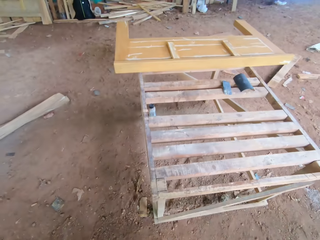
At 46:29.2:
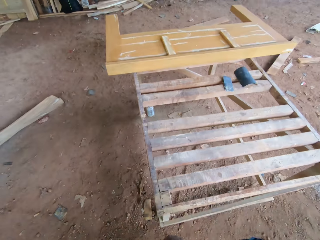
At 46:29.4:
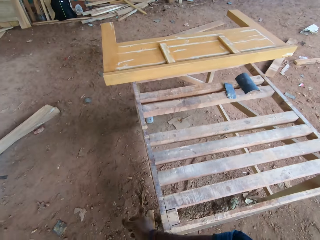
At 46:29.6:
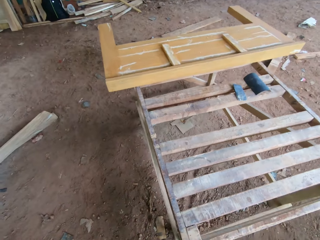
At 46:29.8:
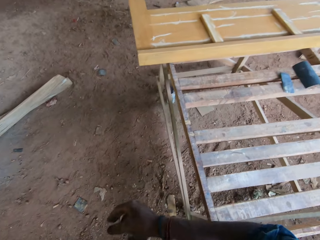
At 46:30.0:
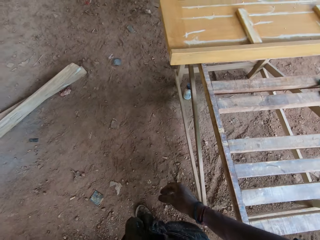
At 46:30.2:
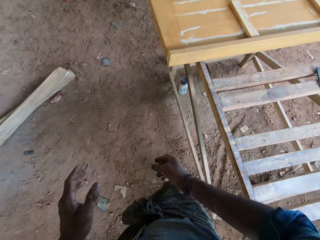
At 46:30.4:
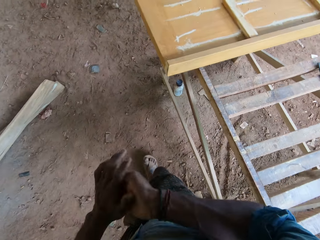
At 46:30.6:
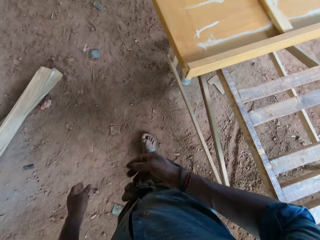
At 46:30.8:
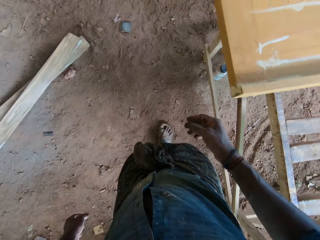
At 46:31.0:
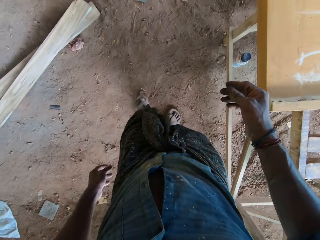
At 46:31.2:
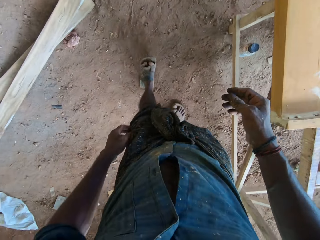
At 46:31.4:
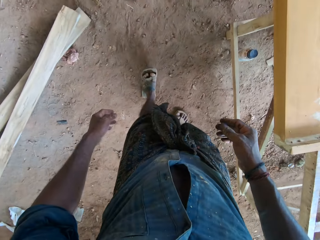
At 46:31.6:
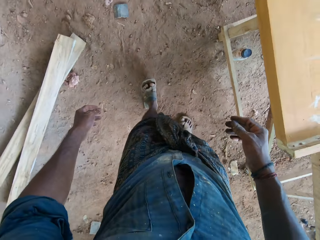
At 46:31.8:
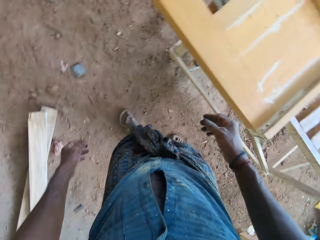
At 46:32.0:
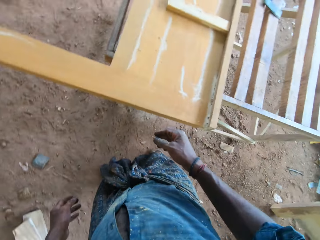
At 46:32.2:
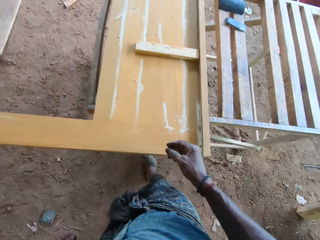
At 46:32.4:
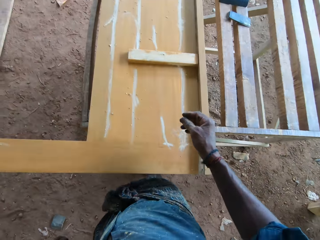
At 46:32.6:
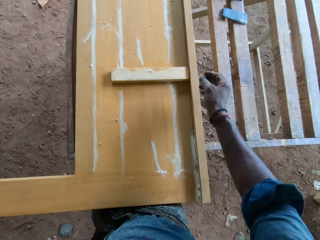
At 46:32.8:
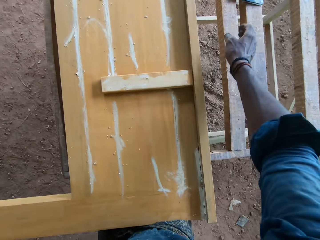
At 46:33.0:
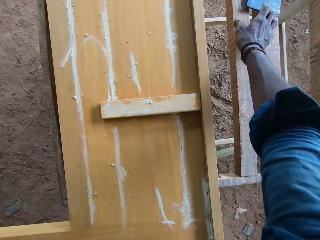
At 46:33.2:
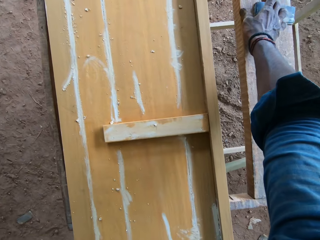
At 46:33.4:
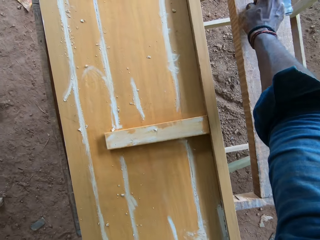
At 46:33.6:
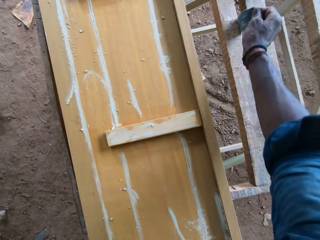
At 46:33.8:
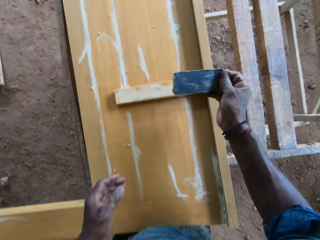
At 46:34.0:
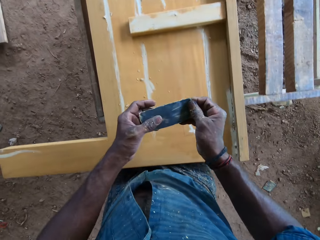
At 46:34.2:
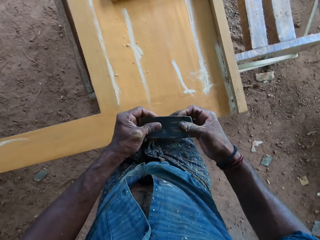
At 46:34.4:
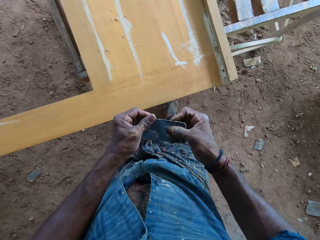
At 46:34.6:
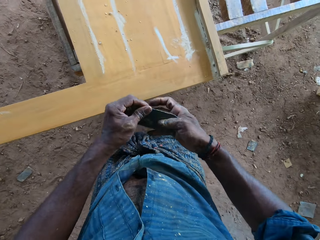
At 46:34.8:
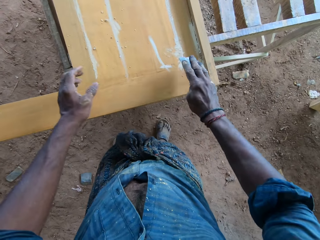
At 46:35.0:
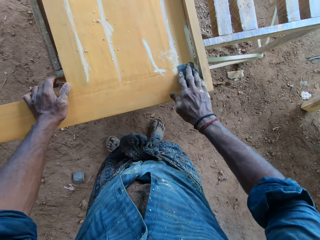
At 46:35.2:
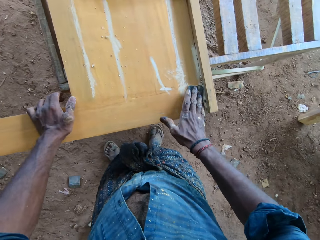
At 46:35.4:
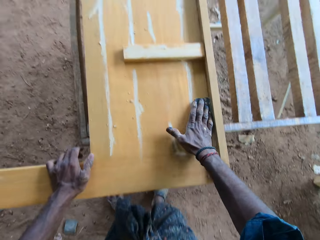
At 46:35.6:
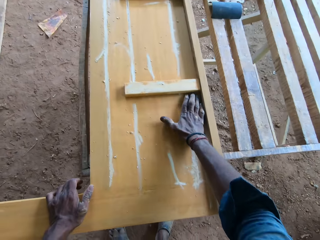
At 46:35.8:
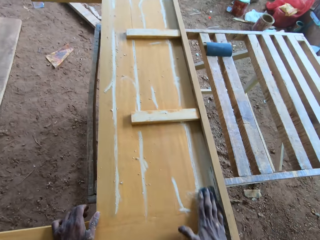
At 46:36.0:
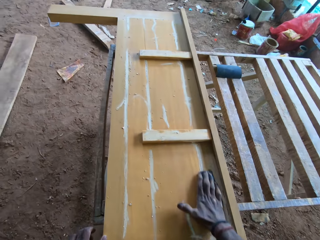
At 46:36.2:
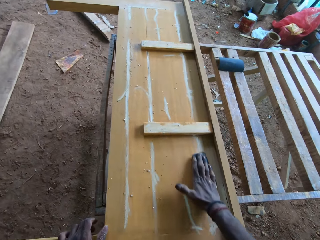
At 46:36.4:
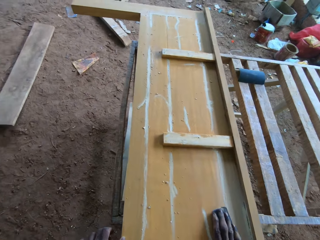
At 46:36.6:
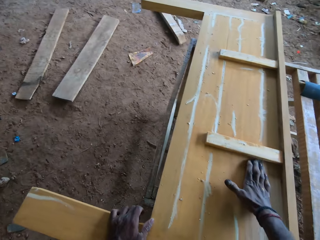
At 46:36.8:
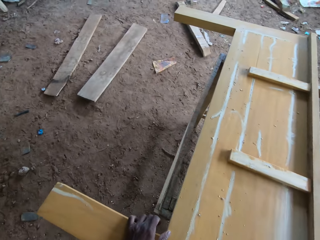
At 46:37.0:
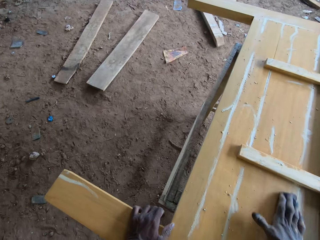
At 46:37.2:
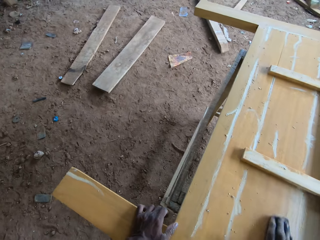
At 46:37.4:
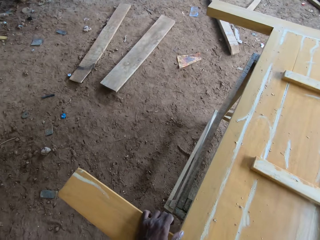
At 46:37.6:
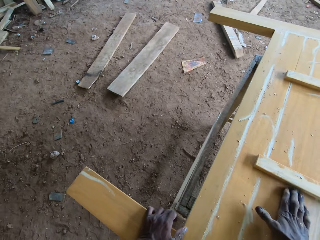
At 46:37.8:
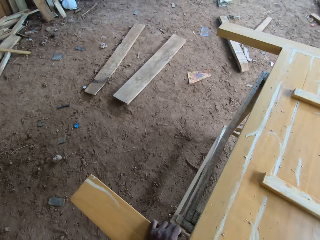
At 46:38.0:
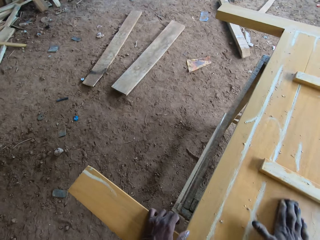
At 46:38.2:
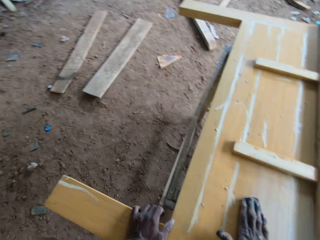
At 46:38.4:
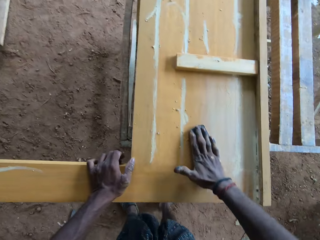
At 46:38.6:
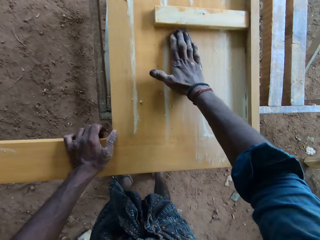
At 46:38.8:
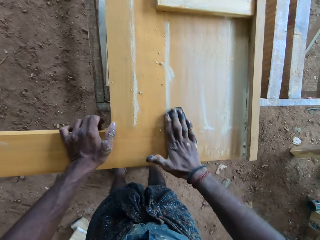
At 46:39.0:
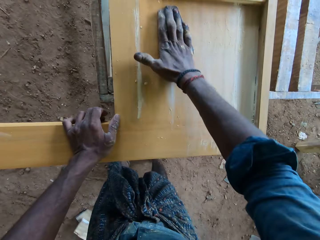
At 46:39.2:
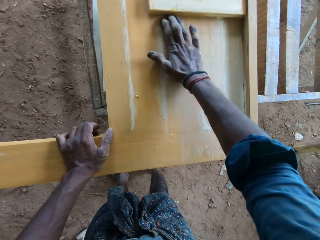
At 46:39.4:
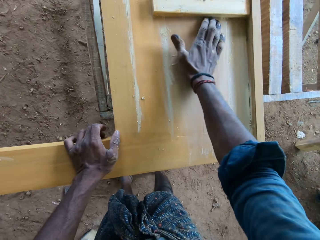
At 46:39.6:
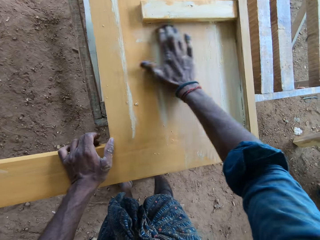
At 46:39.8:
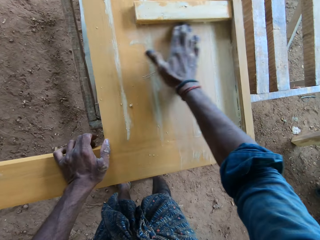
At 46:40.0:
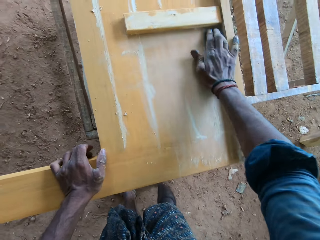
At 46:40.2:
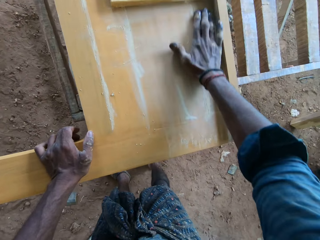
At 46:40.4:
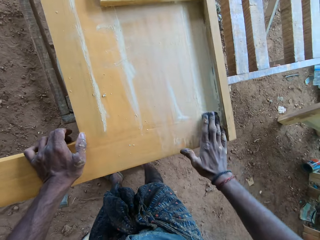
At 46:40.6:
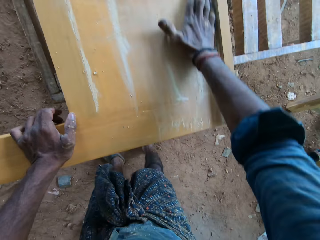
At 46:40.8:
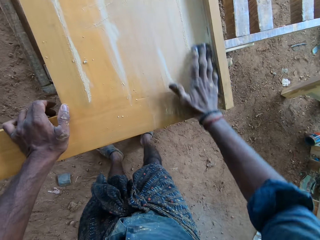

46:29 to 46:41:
The camera wearer hits his hands against each other. He picks the sandpaper from the workbench with his right hand. He holds the sandpaper with both hands. He smoothens the wooden frame on the workbench with the sandpaper in his right hand. He places his left hand on the wooden frame on the workbench.

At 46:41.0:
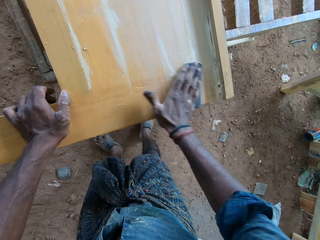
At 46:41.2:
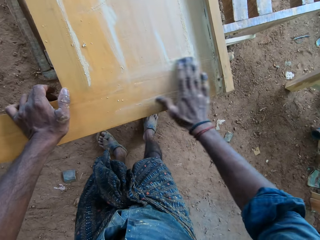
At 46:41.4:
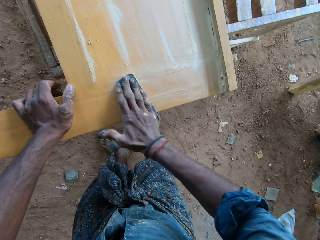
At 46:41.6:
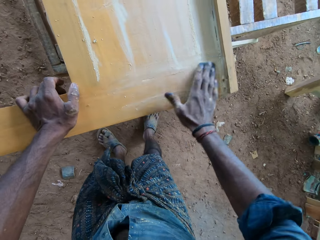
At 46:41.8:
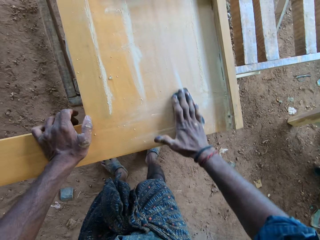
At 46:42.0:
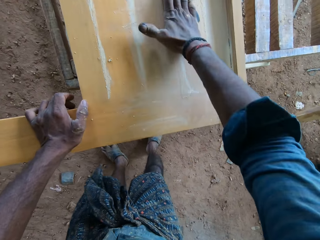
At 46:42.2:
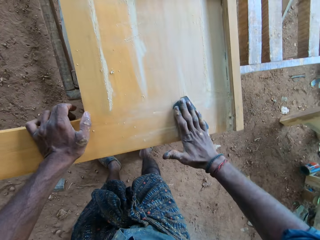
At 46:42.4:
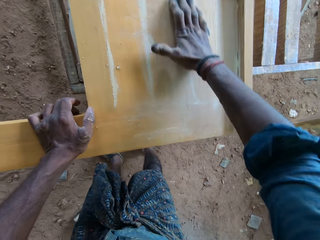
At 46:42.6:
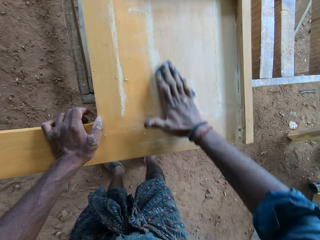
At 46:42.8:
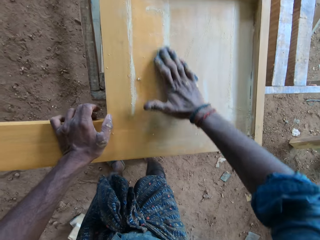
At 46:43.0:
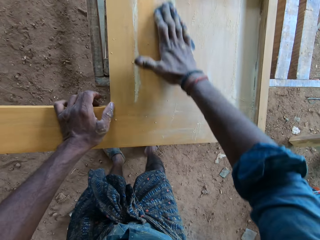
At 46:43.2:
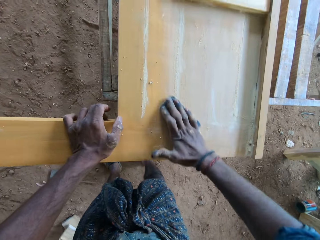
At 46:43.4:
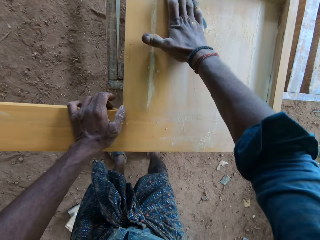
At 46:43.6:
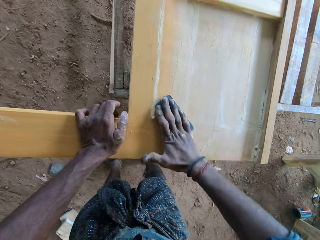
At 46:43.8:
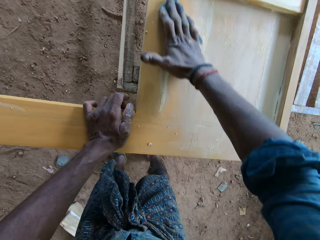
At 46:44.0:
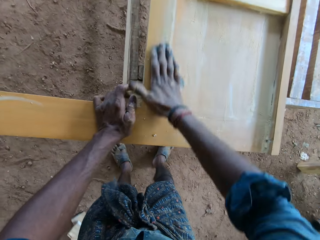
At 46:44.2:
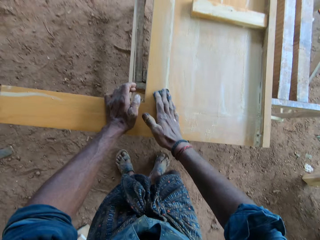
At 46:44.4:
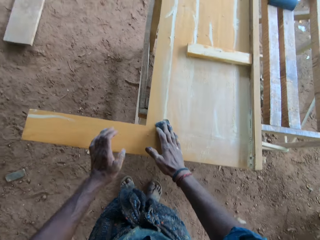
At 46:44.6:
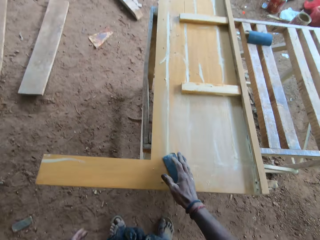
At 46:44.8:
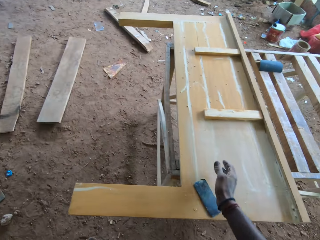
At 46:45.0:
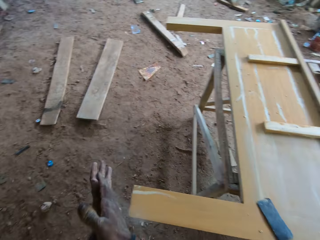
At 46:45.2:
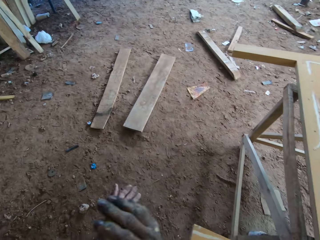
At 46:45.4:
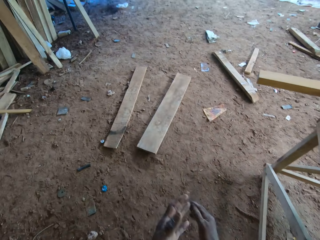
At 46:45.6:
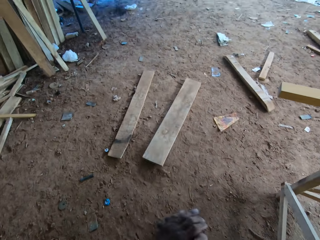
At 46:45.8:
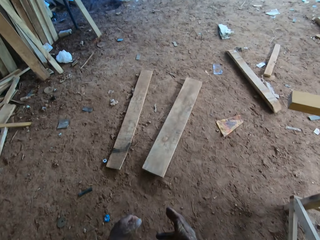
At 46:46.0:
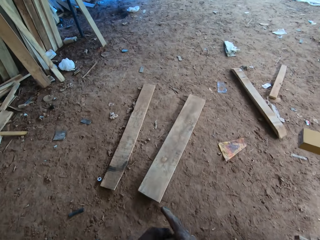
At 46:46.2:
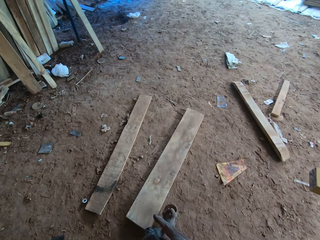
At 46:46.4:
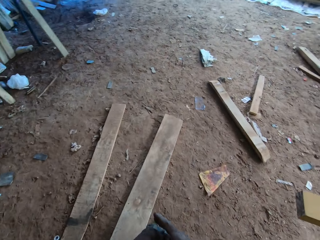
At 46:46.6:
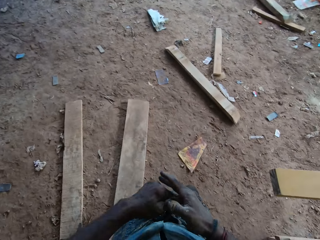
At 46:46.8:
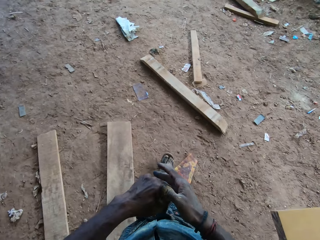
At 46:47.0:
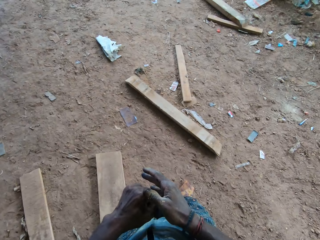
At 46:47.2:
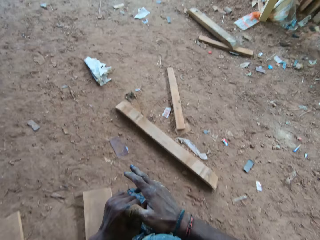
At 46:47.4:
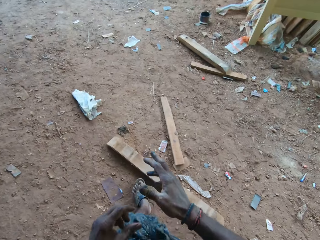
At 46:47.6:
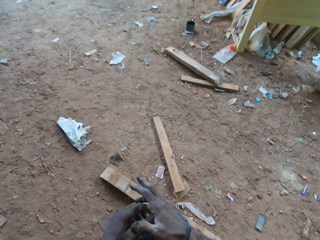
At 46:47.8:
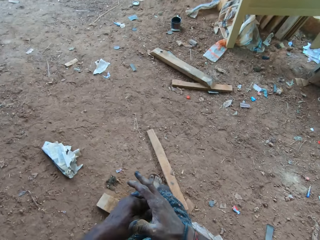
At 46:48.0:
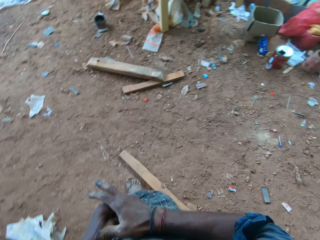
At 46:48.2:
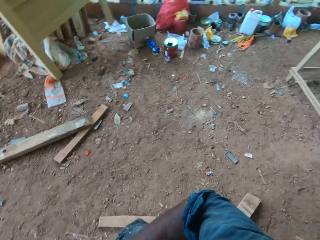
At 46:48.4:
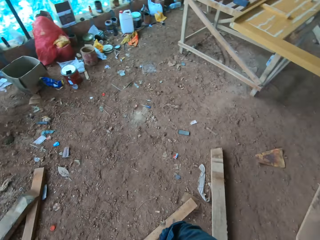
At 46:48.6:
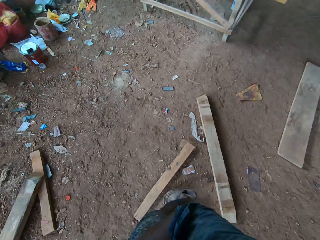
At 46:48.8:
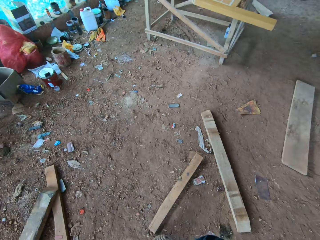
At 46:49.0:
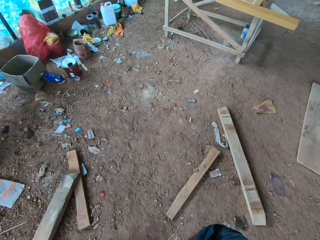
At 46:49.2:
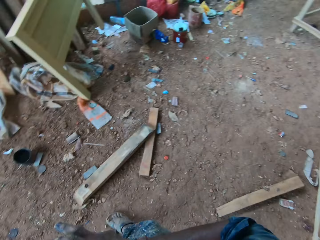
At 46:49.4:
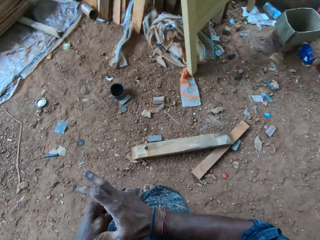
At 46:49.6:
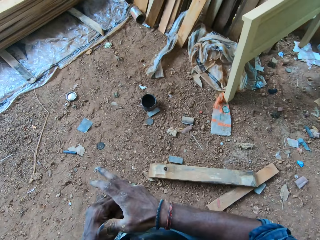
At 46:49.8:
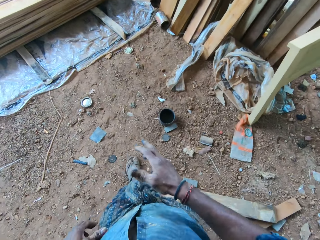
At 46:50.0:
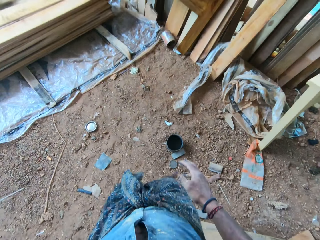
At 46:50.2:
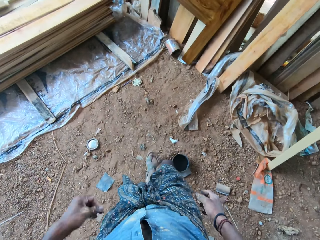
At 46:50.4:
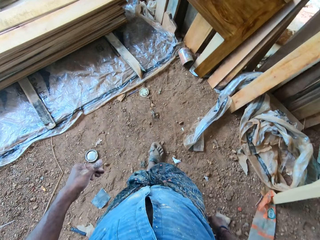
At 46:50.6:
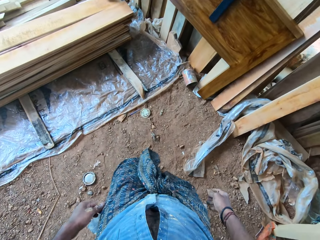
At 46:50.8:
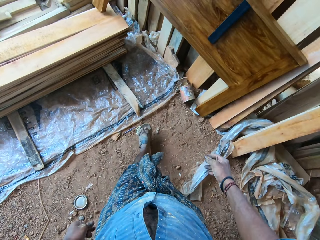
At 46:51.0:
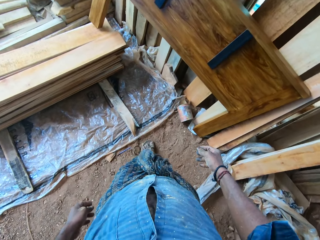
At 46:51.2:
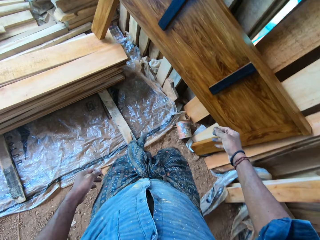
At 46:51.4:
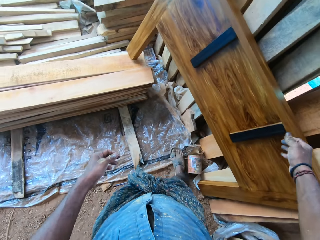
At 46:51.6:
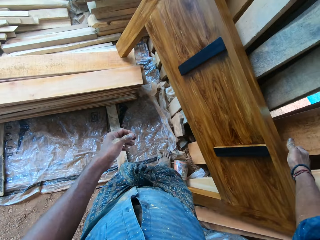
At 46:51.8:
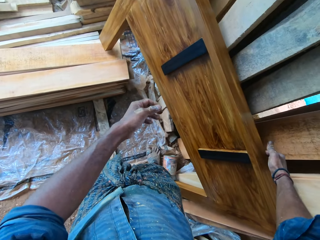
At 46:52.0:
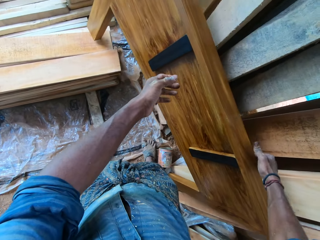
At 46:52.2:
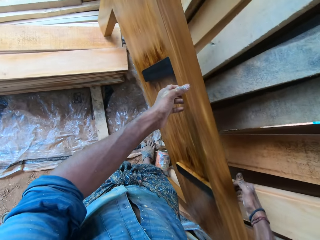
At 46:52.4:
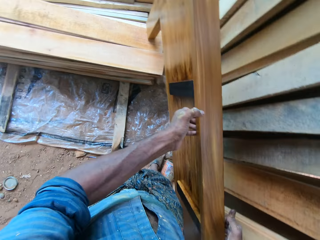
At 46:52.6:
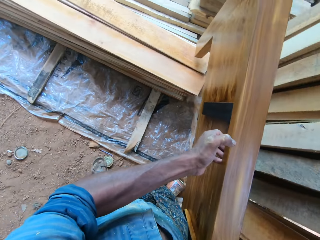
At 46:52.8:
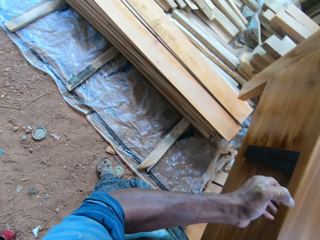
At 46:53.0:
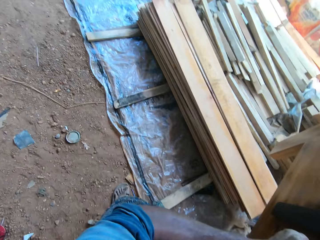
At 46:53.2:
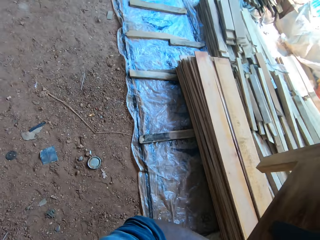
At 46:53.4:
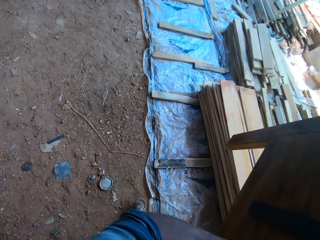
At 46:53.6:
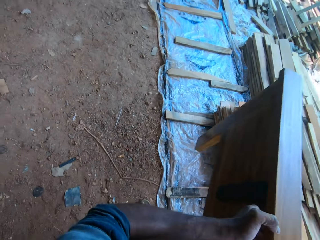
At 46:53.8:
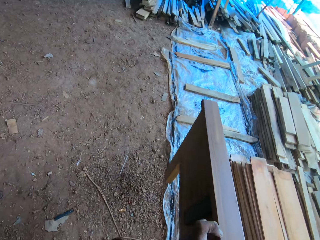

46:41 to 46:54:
The camera wearer hits his hands against each other. He picks the wooden frame from the pile of wood with his hands.
